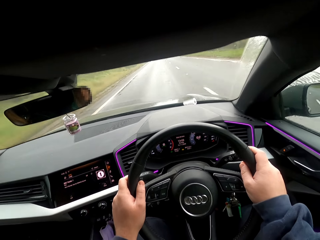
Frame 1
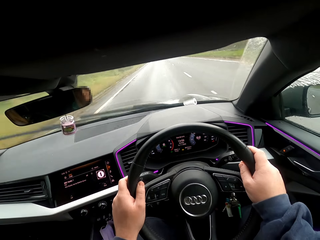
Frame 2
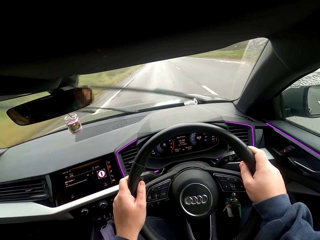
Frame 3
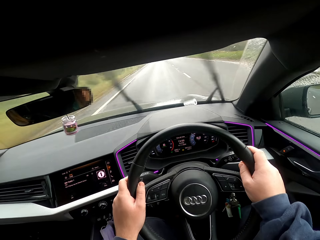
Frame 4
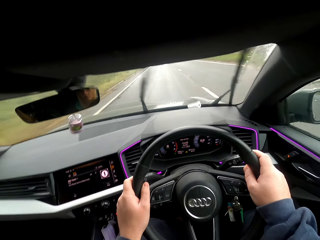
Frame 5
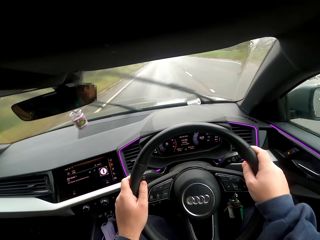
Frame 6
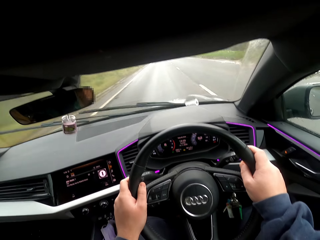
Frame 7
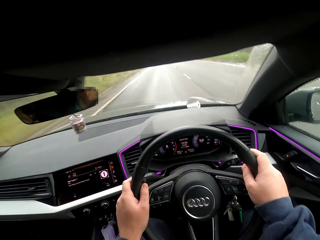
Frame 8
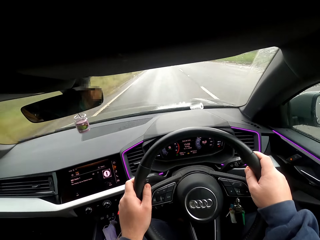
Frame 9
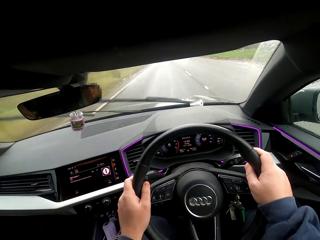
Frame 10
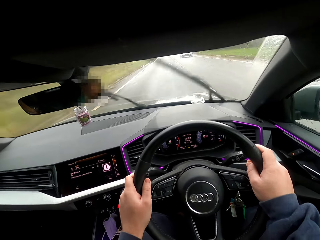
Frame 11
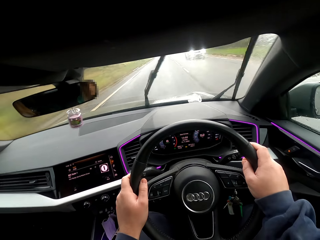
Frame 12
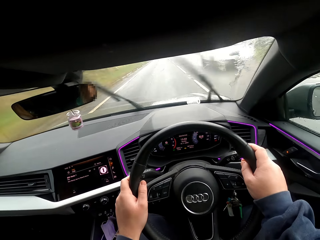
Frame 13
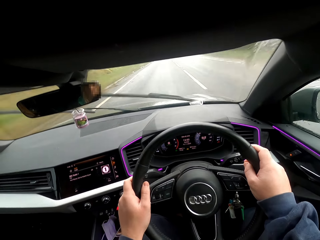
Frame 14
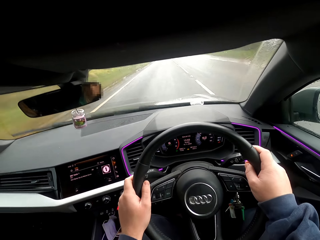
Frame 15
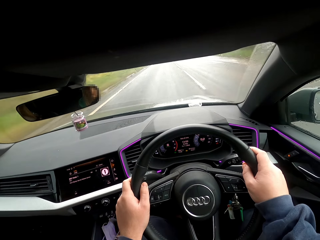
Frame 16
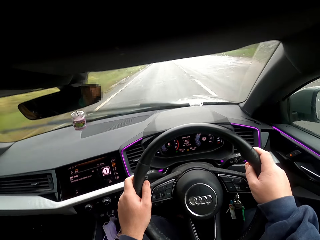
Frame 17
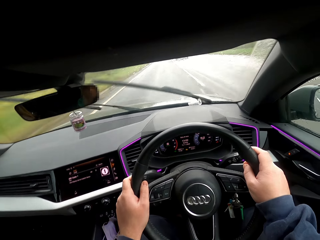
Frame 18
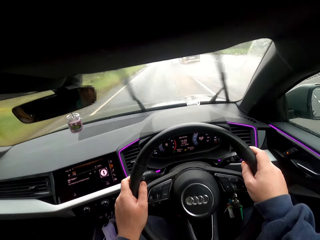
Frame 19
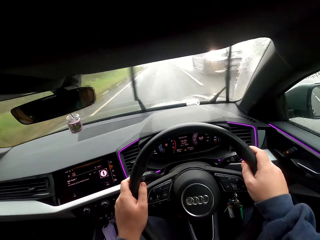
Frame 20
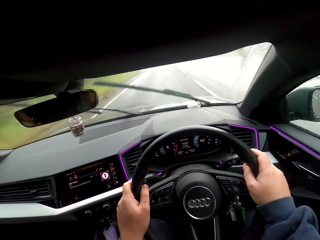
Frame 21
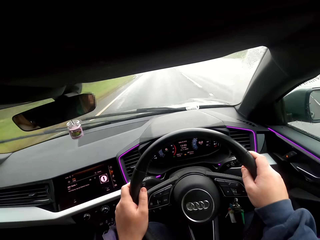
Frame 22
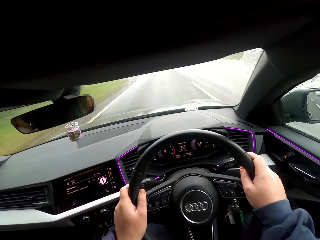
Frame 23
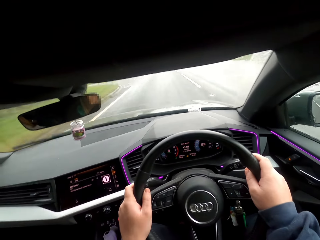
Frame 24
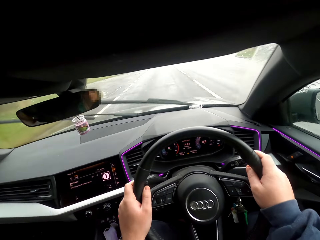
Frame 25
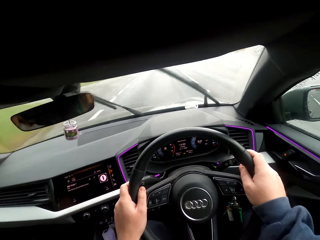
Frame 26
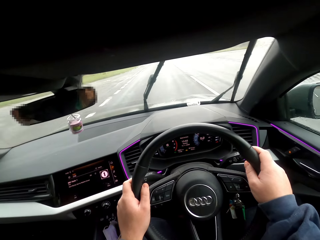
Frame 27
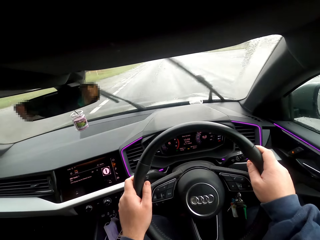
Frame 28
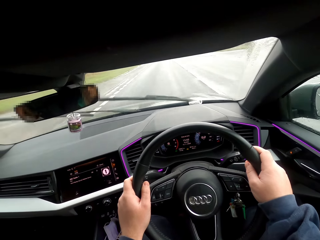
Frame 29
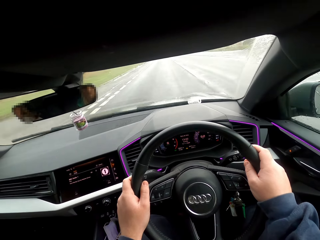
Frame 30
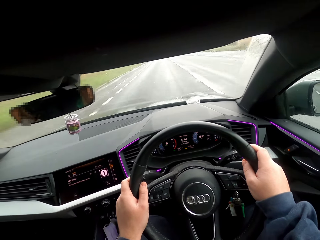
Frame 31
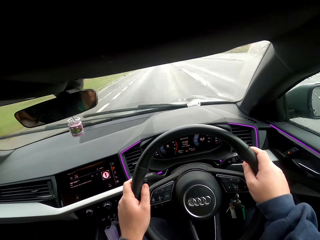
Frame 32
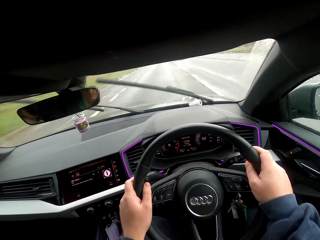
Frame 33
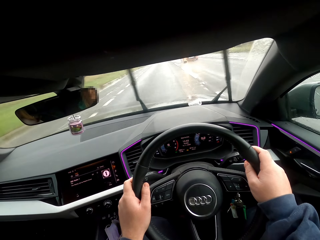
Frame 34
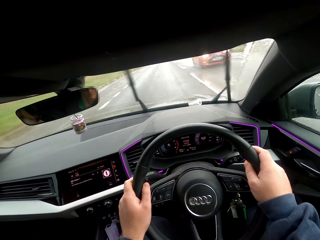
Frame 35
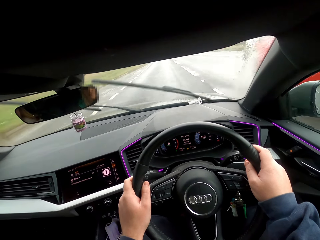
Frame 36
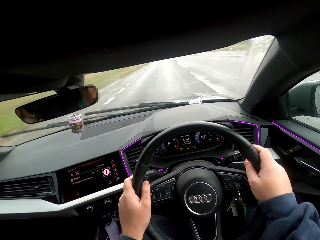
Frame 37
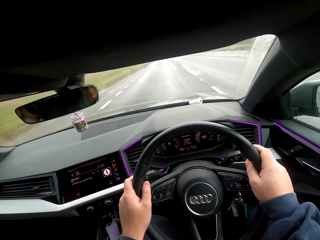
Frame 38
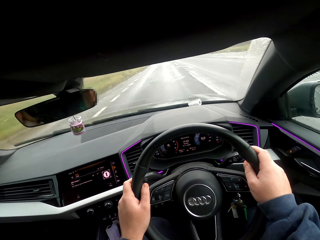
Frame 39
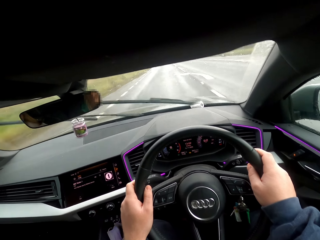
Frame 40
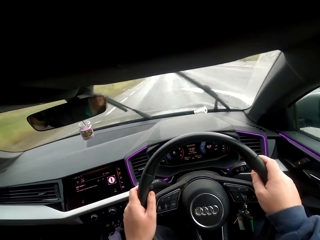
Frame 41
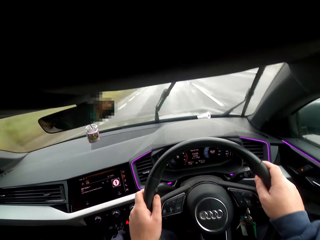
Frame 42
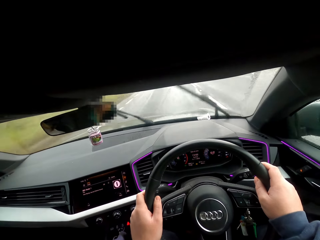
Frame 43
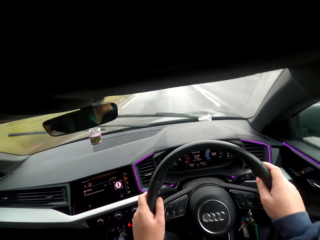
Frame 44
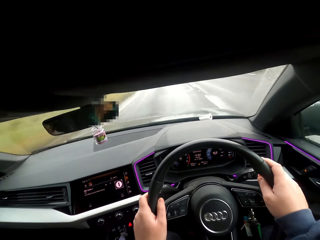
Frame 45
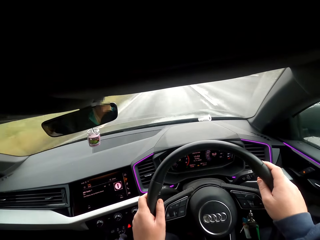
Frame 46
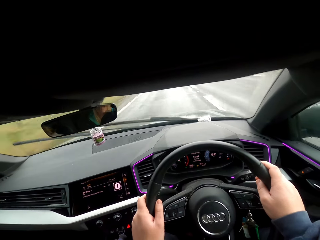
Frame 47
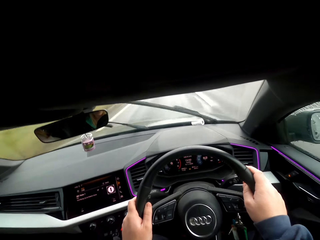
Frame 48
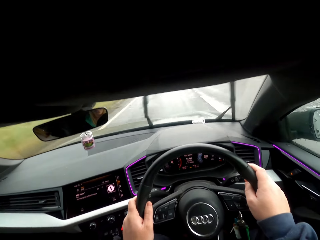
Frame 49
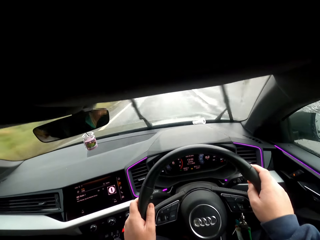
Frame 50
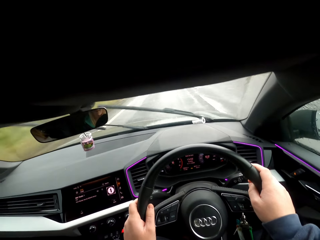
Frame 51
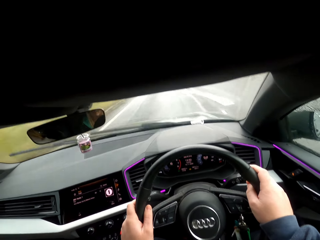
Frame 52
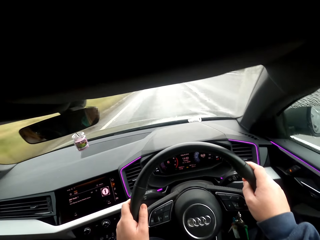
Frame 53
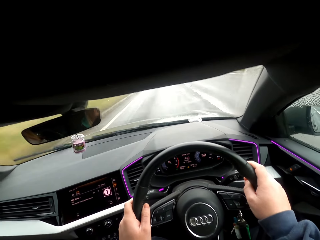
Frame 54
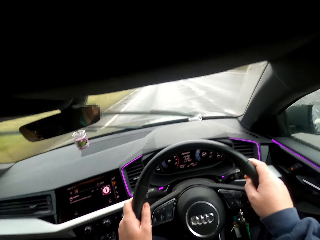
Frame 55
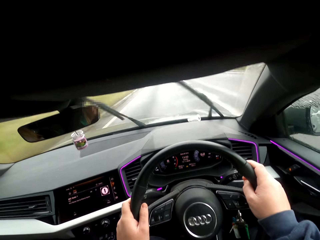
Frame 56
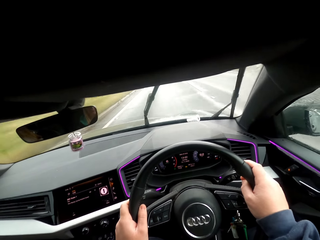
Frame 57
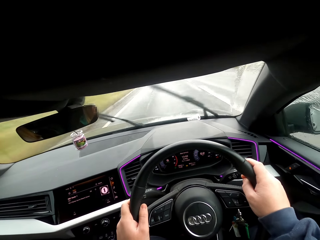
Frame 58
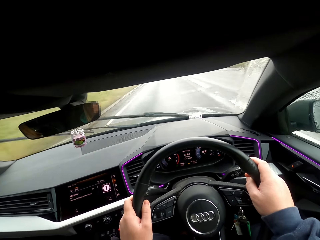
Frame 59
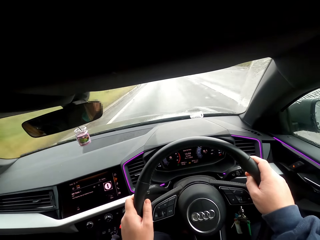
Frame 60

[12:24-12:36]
A white car drives past the camera wearer.

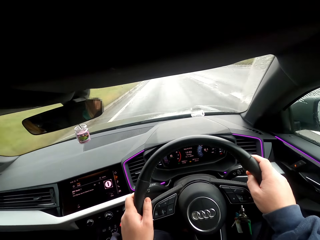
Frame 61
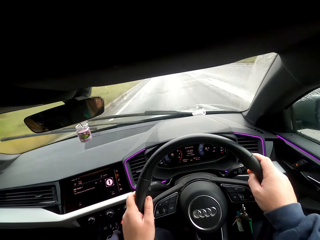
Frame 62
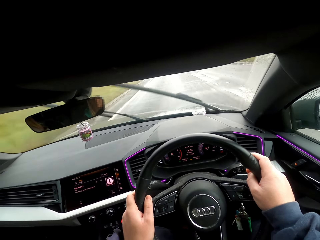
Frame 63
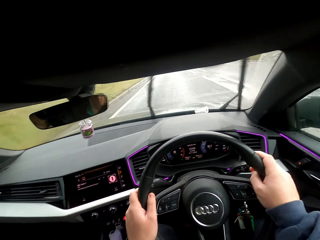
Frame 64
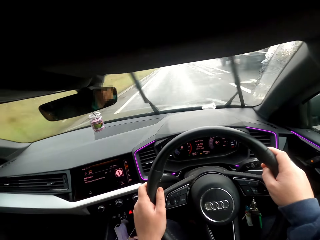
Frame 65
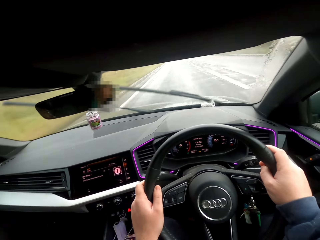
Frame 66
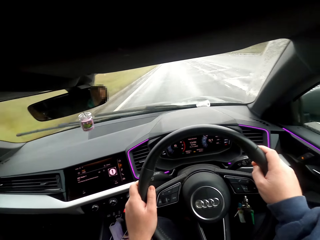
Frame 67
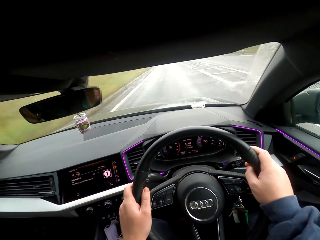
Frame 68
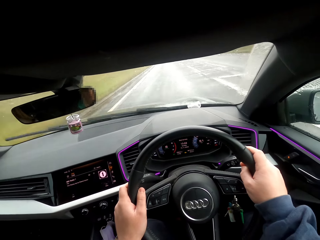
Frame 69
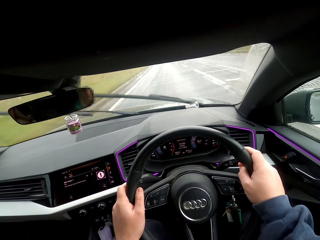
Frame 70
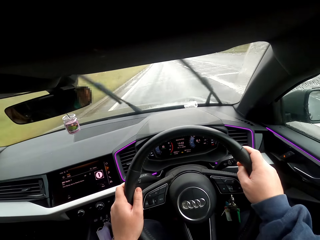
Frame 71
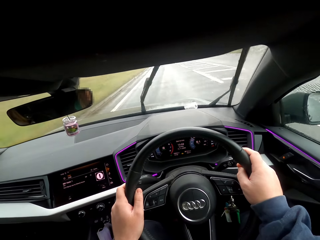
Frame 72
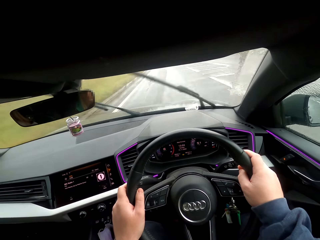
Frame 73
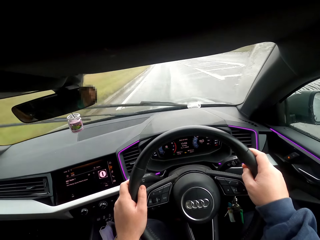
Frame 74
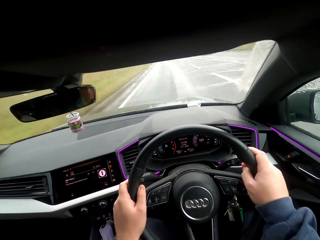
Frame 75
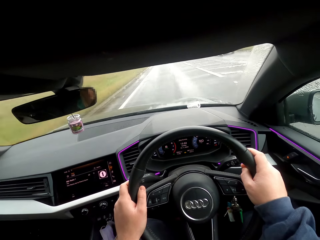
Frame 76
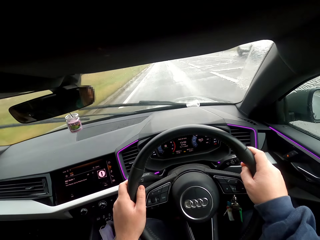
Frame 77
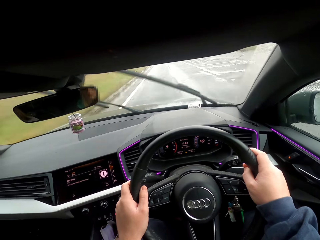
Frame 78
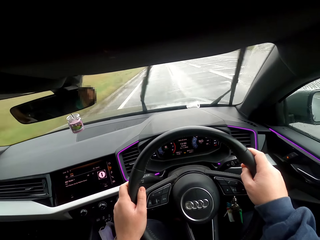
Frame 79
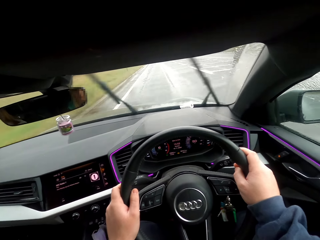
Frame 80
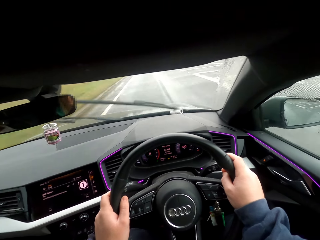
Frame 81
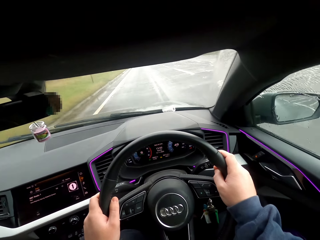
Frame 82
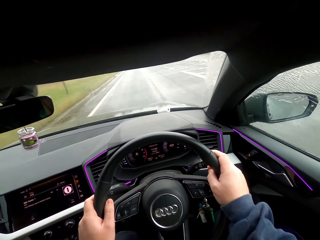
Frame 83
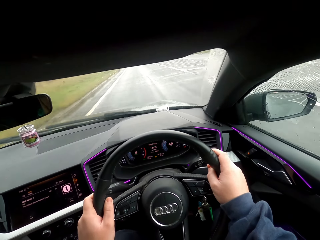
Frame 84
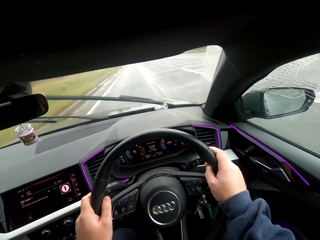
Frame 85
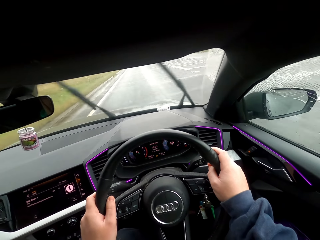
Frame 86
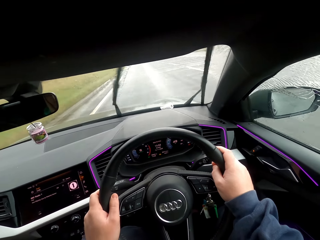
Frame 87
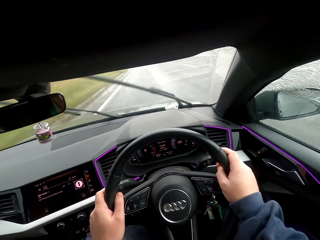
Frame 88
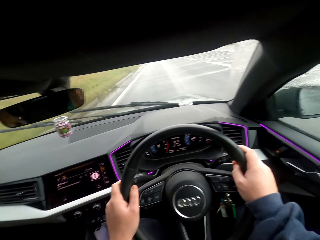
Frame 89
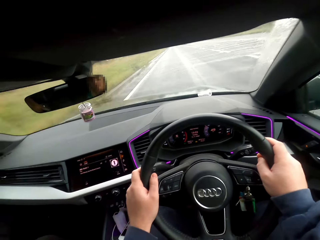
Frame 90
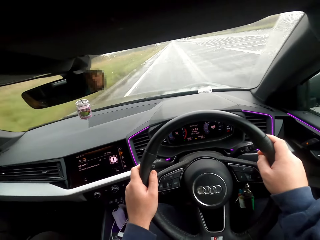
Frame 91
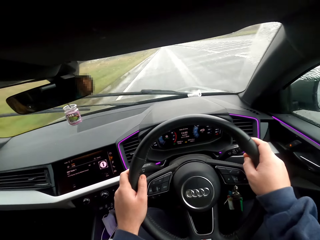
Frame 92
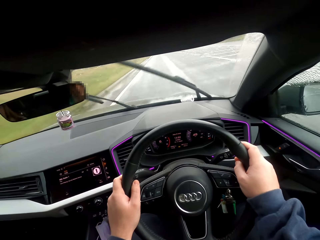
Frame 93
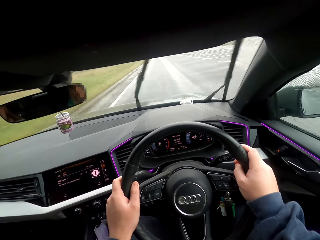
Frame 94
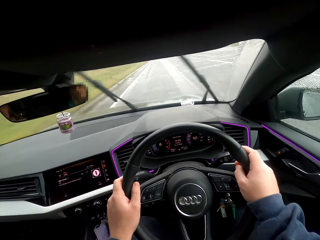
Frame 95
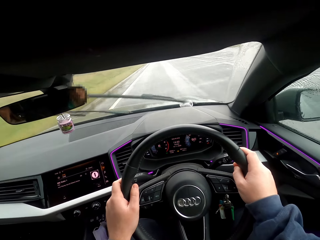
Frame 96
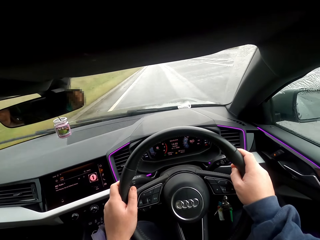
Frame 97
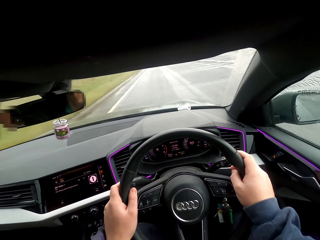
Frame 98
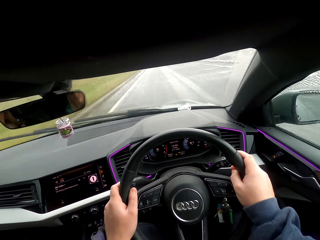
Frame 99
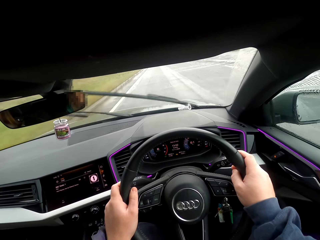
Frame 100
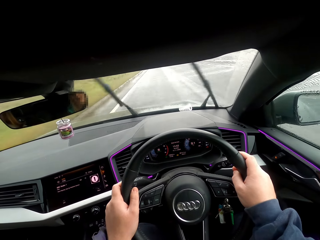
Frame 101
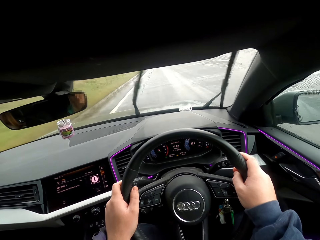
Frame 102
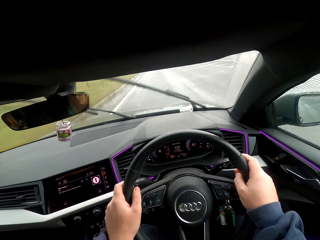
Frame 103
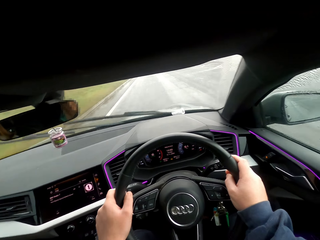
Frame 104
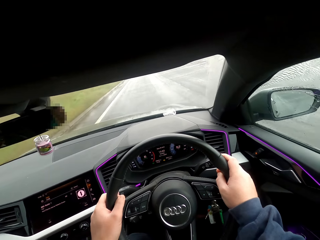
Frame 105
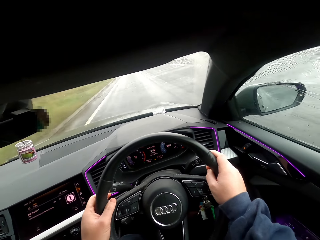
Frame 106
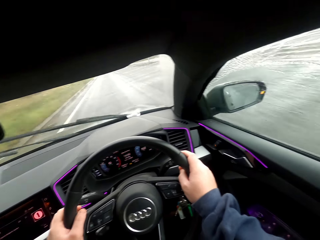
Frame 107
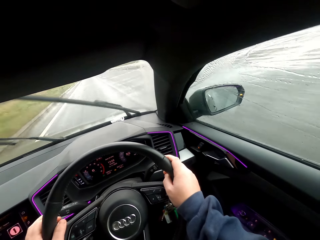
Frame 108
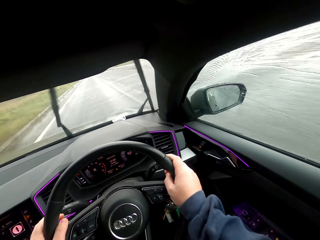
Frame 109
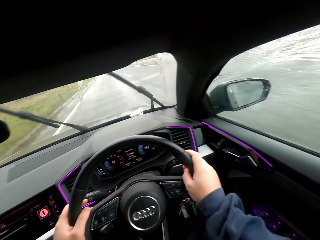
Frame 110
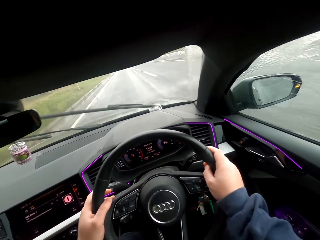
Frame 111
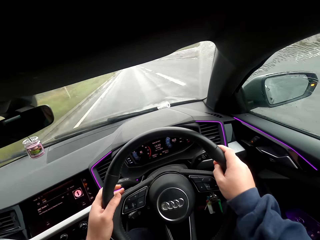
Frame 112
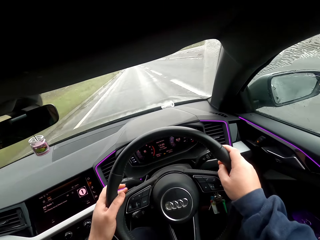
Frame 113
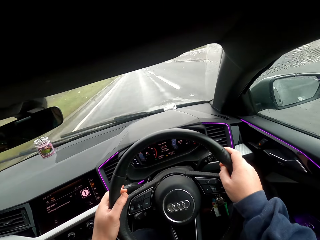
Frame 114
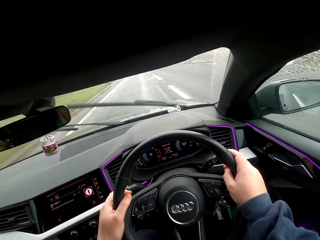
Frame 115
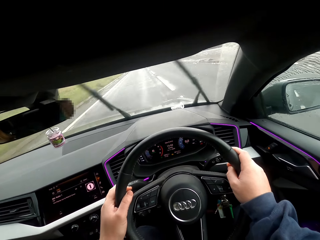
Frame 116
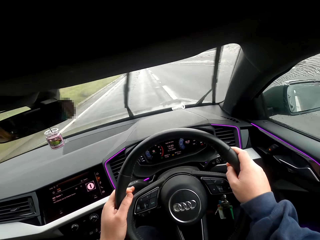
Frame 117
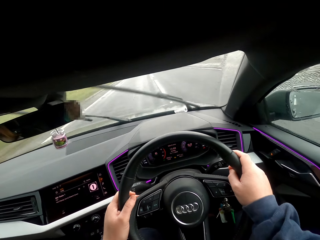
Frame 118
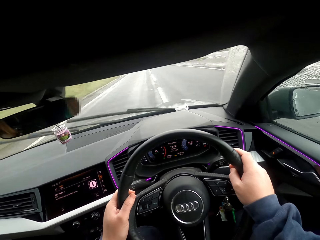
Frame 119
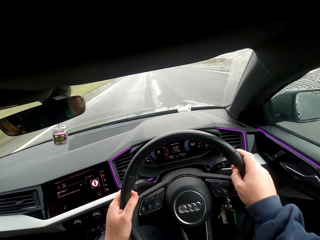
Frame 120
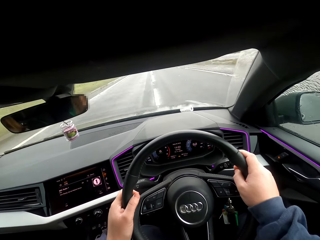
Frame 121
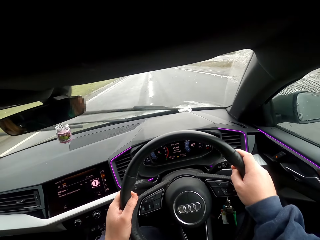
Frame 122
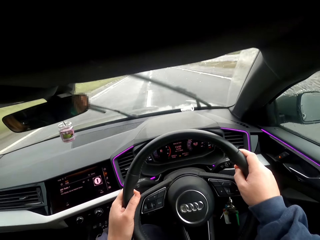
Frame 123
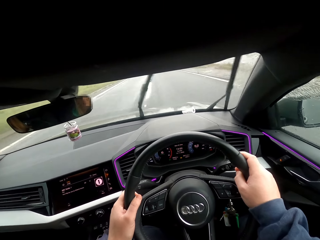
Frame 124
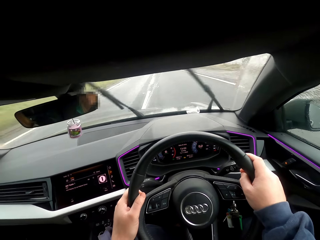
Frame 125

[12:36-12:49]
The camera wearer operates the car indicator switch with his left hand.
